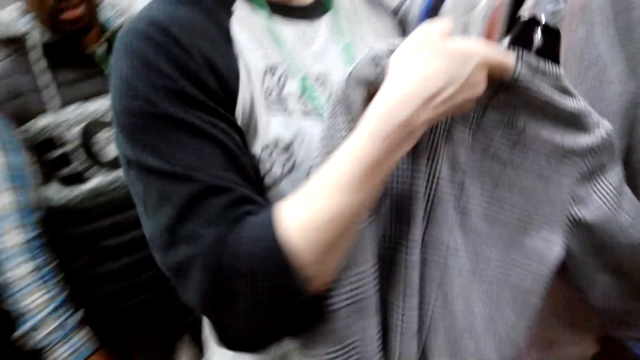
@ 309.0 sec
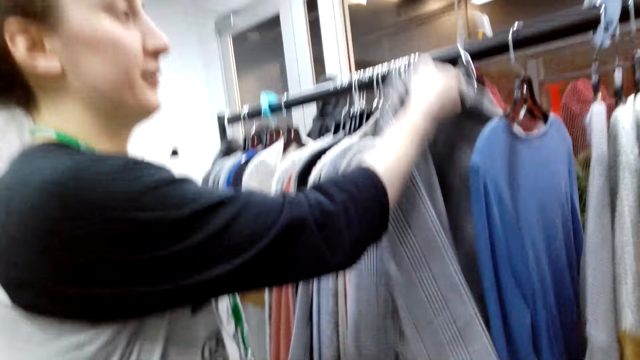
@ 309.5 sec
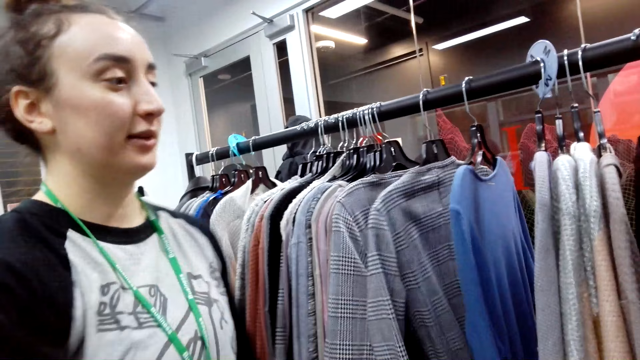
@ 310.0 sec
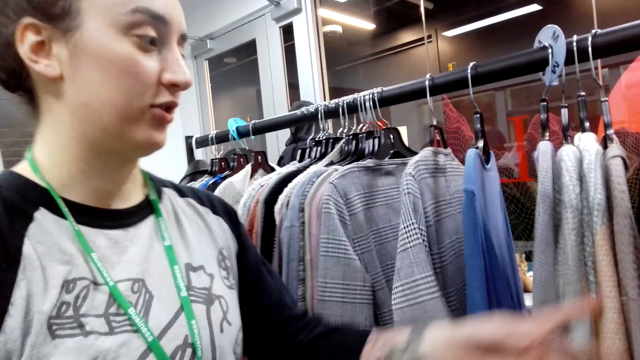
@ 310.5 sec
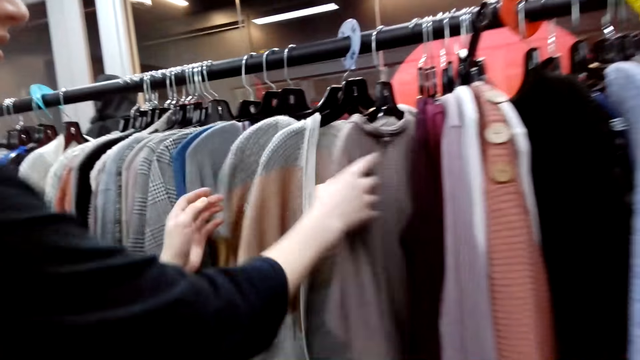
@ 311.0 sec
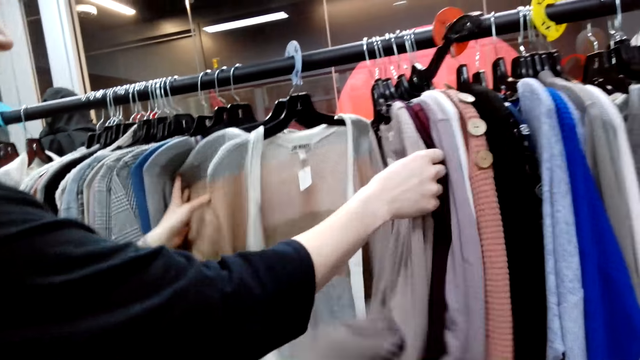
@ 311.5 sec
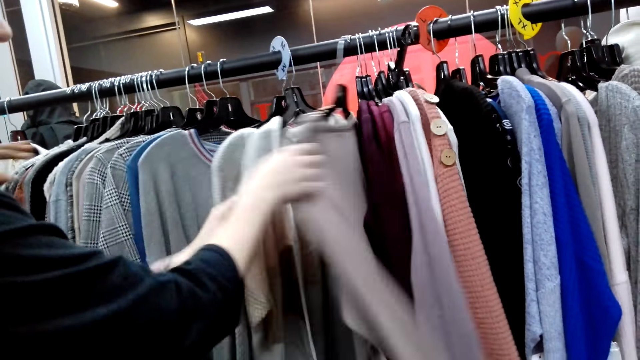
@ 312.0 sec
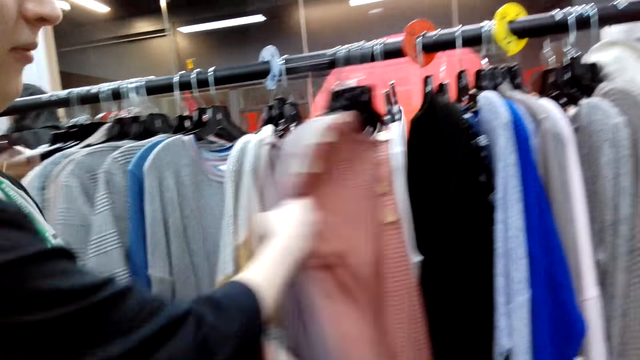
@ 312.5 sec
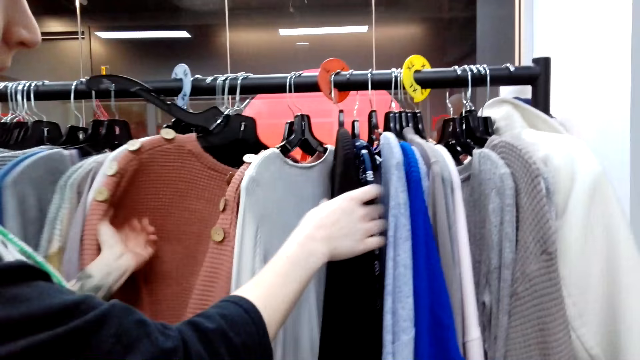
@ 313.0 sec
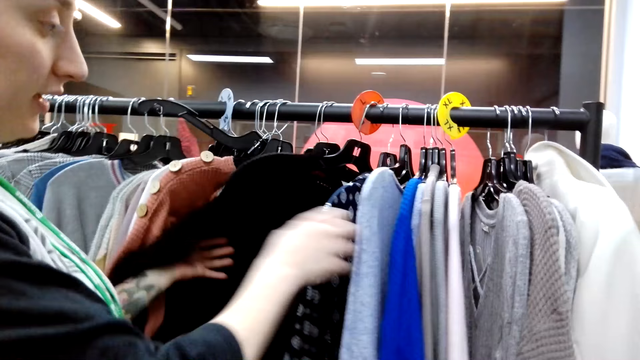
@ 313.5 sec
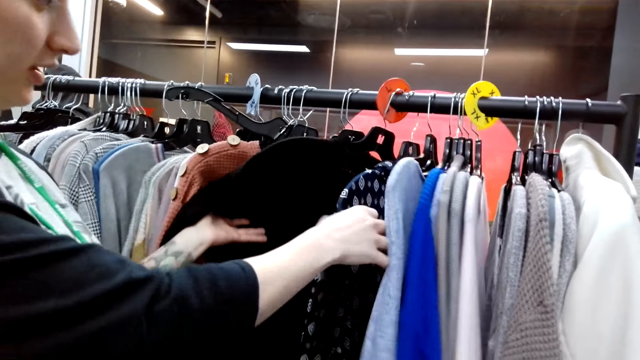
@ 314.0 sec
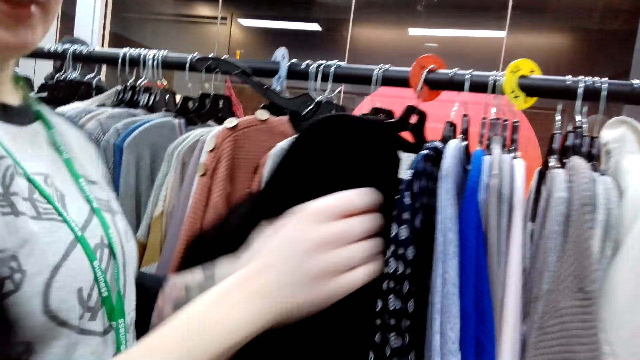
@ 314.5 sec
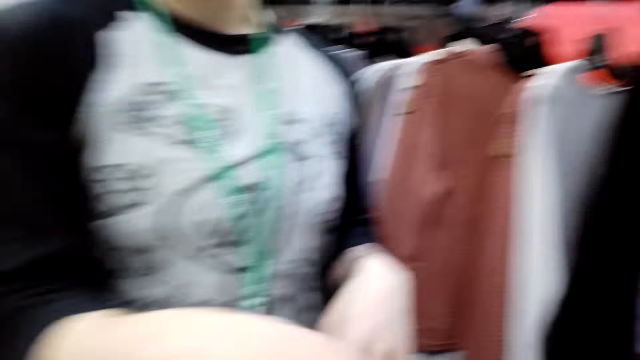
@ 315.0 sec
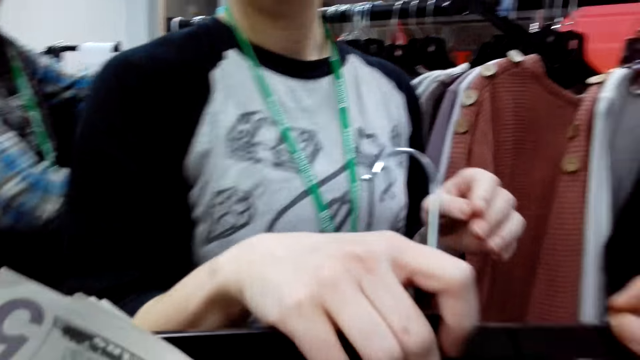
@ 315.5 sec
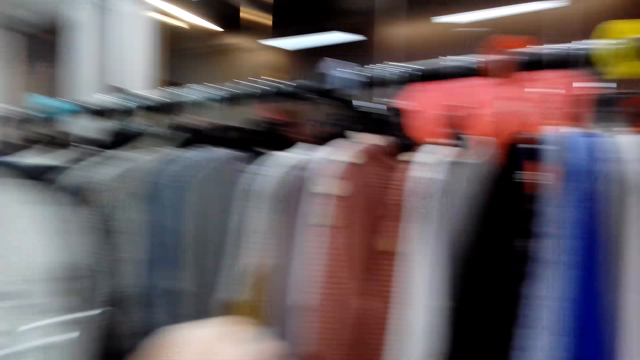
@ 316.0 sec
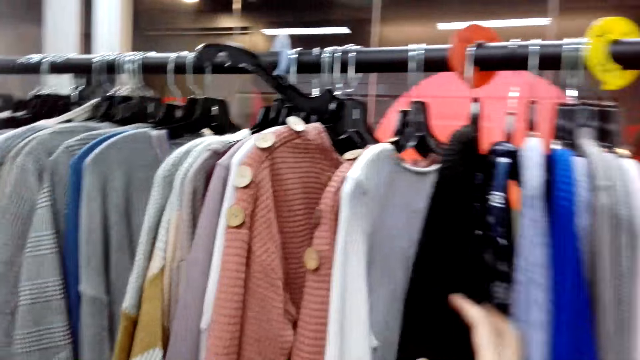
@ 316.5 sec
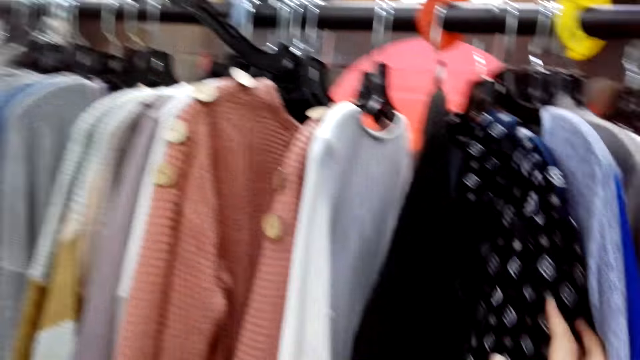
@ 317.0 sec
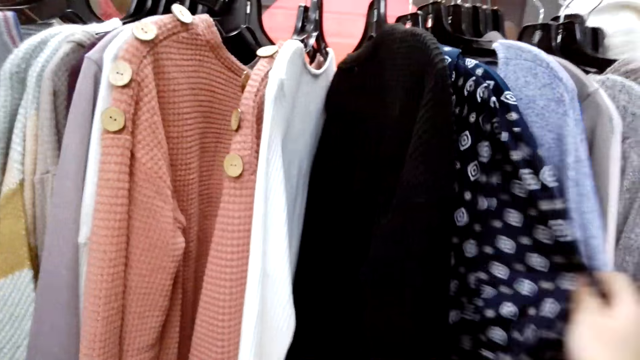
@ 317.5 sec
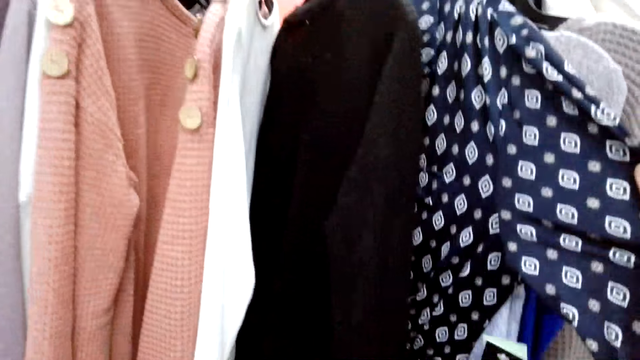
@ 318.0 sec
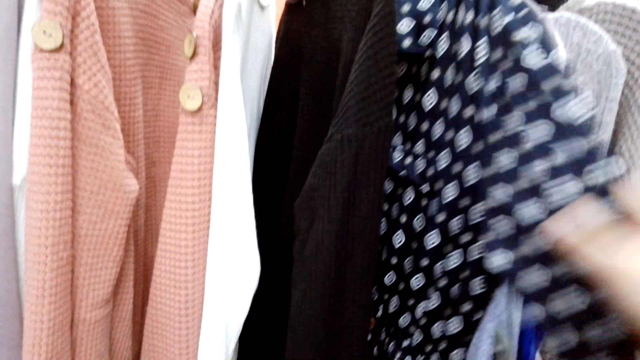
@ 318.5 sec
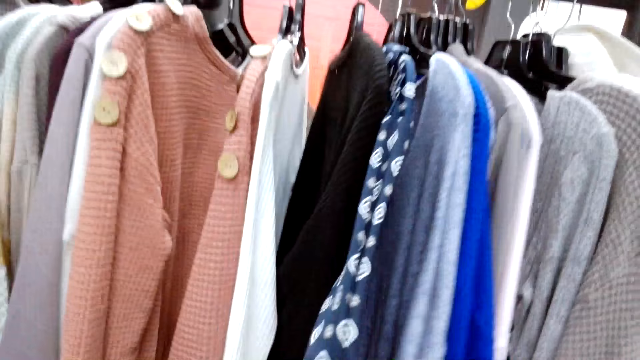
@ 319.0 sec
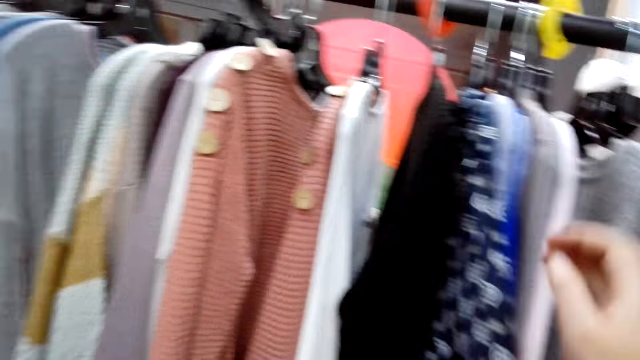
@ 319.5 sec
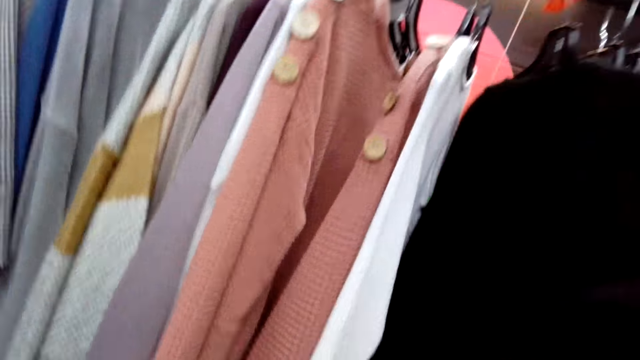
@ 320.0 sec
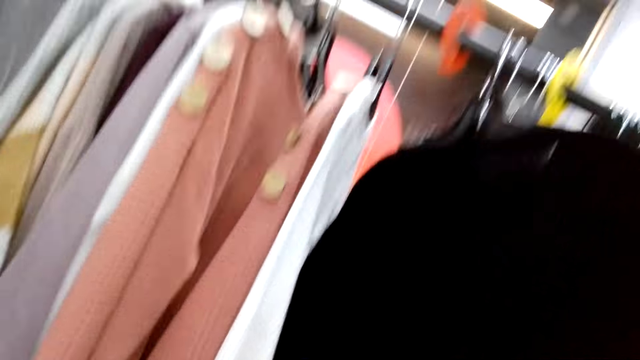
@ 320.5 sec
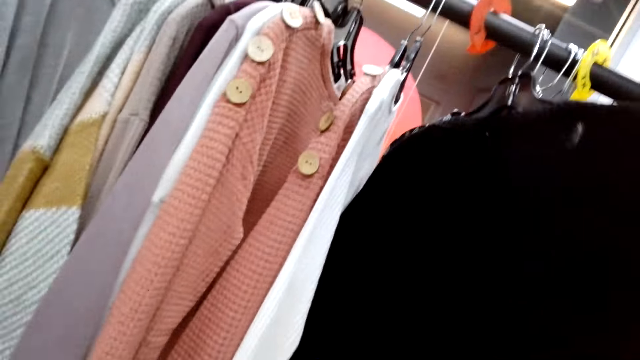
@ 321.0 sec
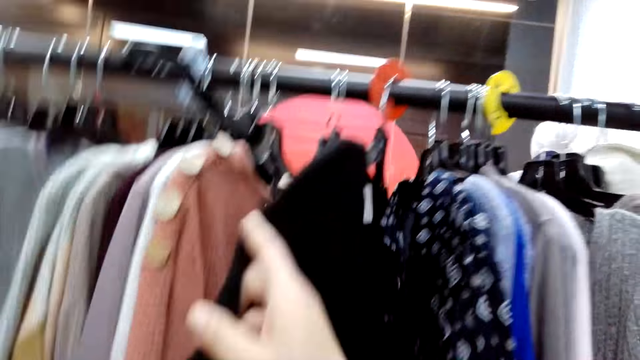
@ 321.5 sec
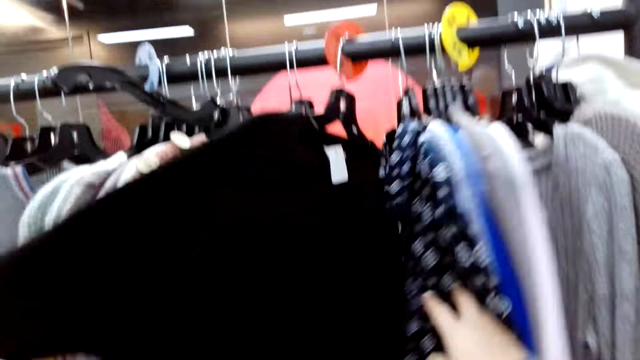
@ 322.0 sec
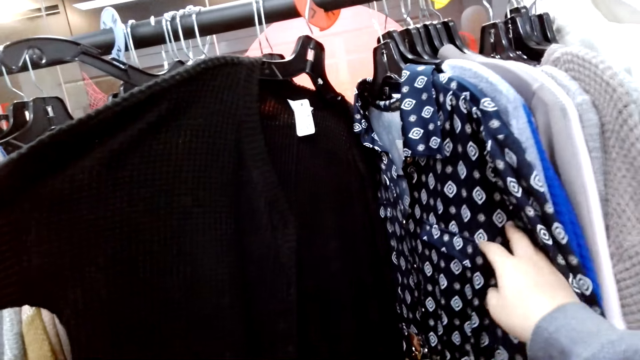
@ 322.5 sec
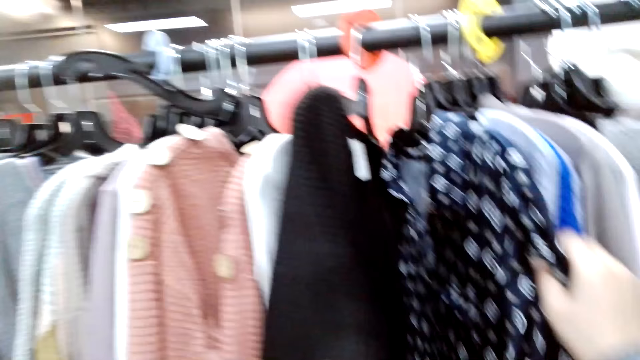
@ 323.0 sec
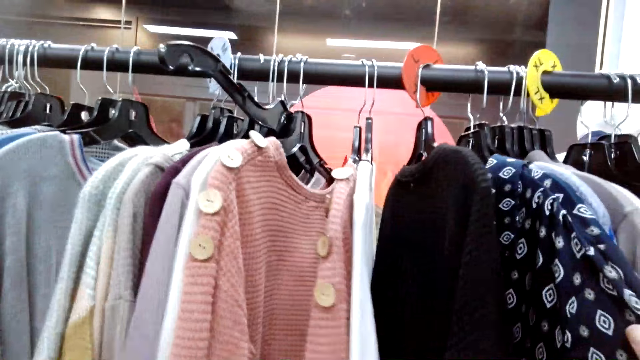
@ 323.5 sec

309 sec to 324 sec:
The person puts back the cloth on a cloth bar. The person moves apparel. The person searches cloths from the cloth bar. The person interacts with the camera wearer. The camera wearer holds a shirt. They search cloths from the cloth bar. They touch apparel.

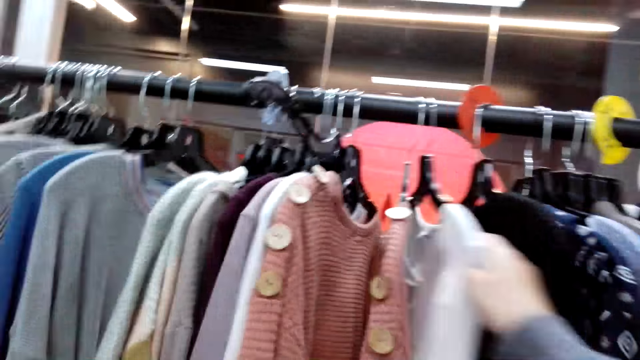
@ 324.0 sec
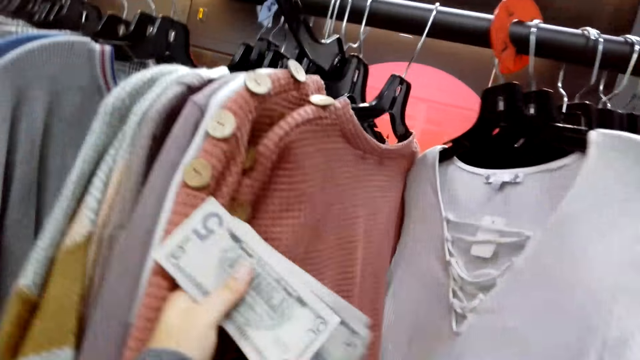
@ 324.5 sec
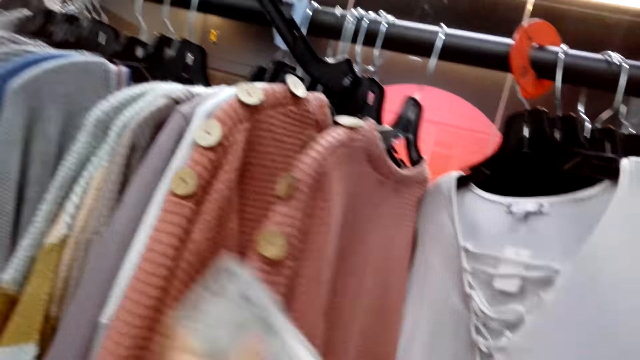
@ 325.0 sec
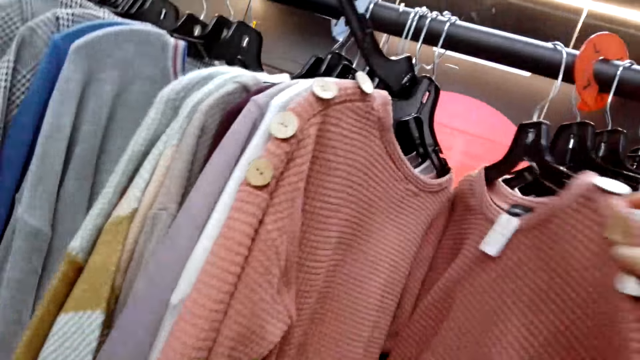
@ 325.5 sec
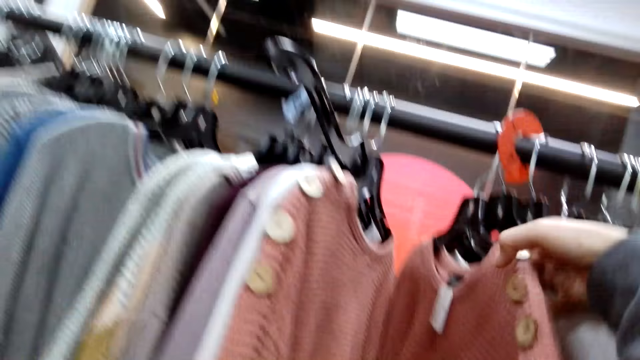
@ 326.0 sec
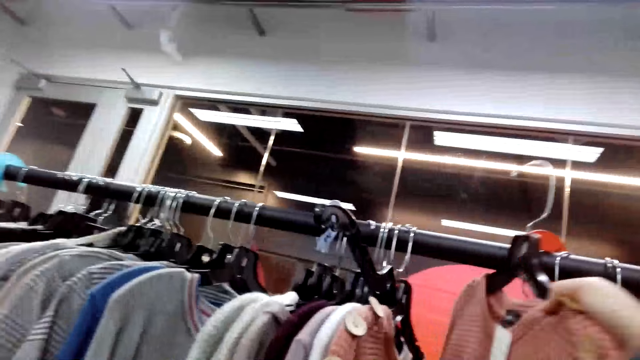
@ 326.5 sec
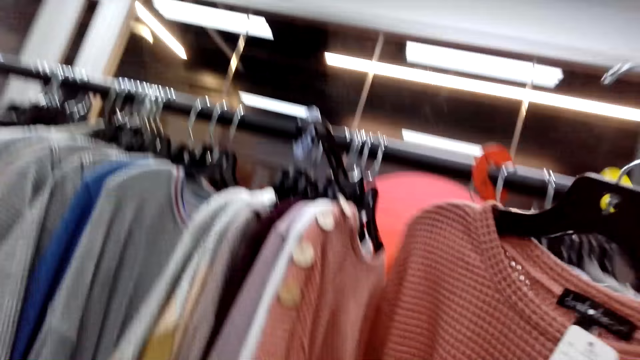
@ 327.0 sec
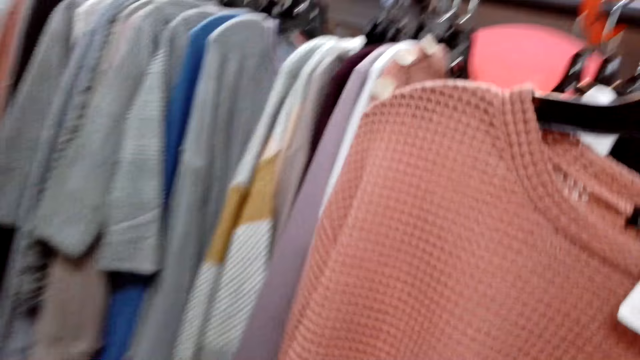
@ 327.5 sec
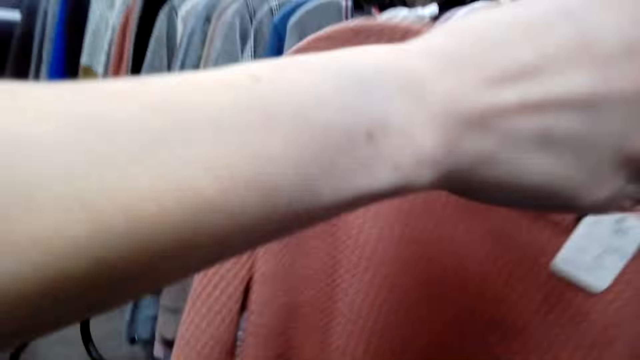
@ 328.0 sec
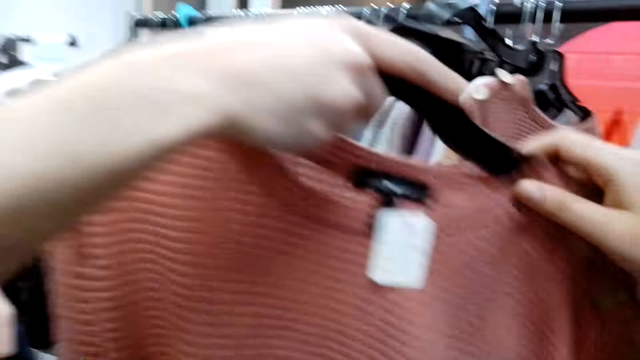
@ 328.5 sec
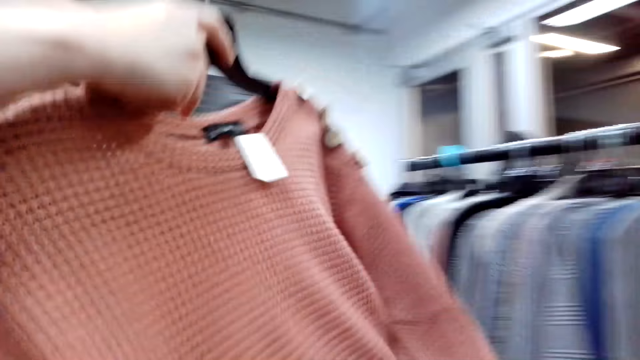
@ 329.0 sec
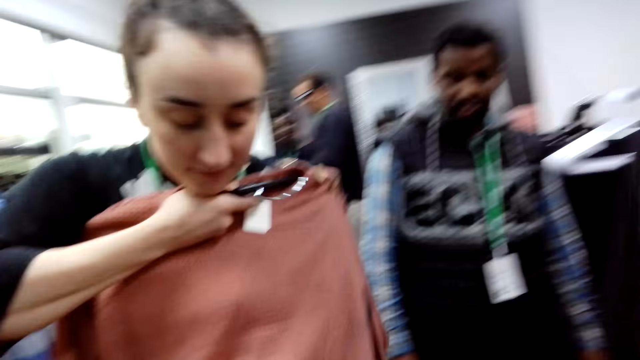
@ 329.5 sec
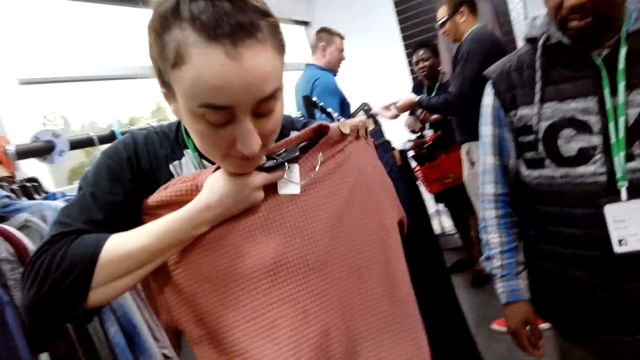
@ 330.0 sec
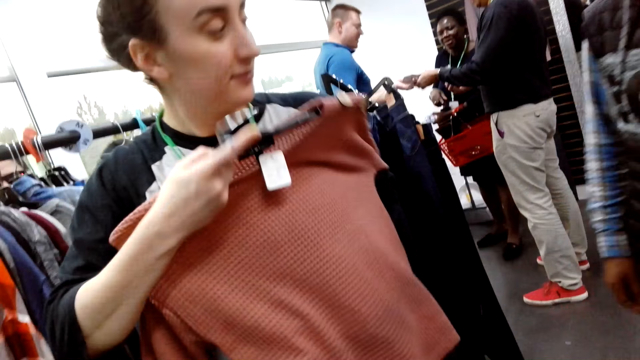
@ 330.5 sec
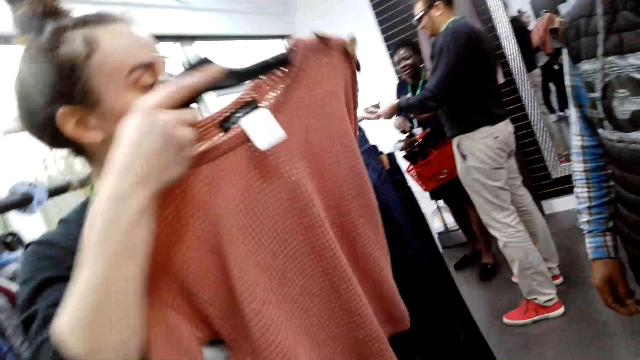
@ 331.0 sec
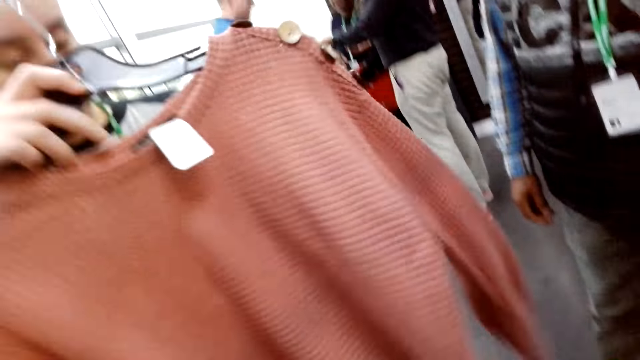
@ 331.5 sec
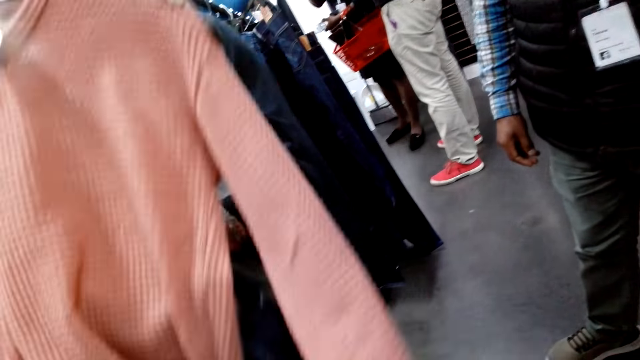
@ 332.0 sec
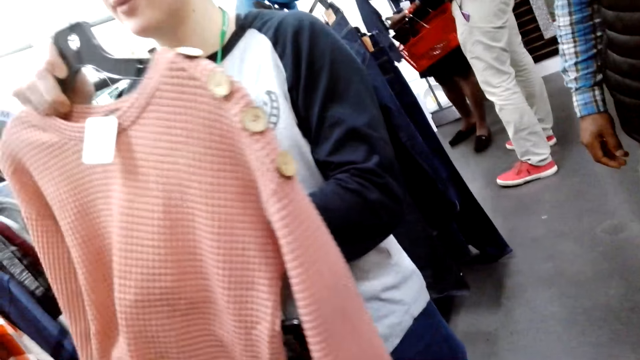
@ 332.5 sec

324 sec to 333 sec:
The camera wearer interacts with the person. They take a cloth from the cloth bar. The person takes the cloth from the camera wearer. The person looks at the cloth.
